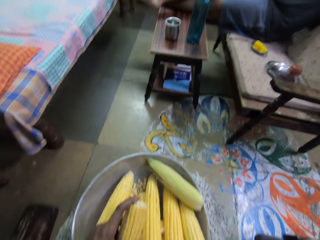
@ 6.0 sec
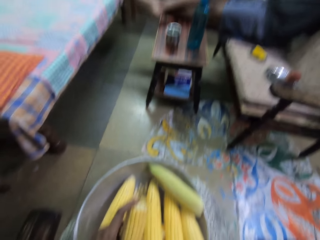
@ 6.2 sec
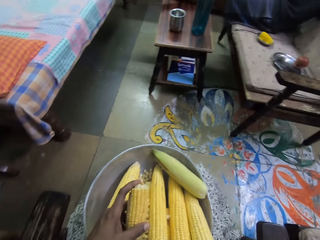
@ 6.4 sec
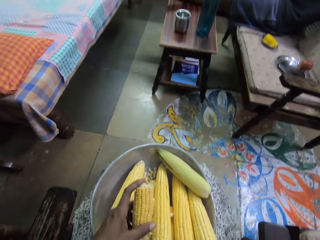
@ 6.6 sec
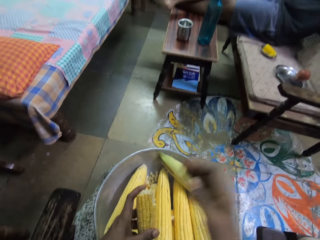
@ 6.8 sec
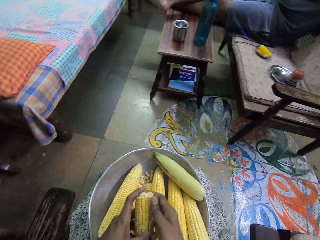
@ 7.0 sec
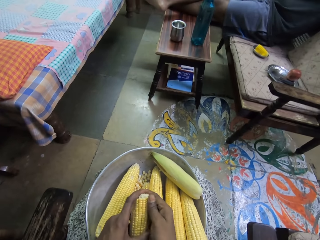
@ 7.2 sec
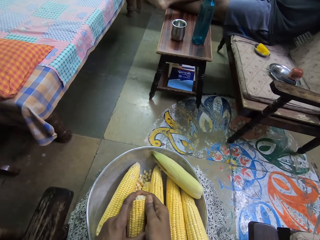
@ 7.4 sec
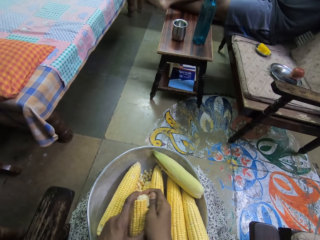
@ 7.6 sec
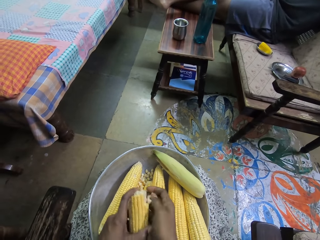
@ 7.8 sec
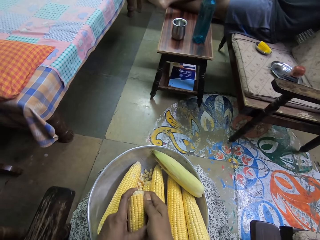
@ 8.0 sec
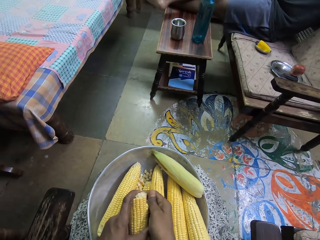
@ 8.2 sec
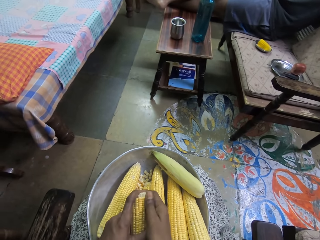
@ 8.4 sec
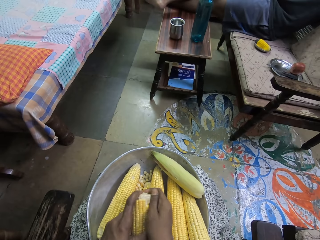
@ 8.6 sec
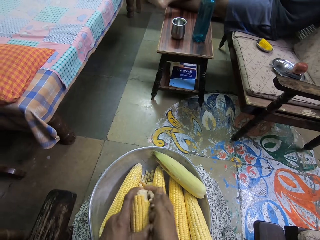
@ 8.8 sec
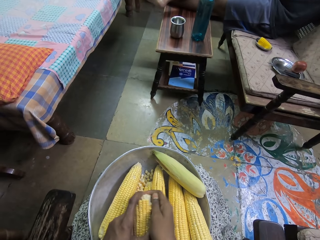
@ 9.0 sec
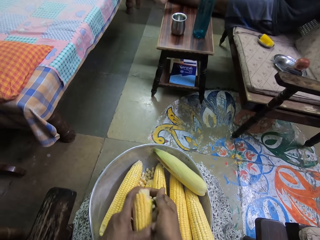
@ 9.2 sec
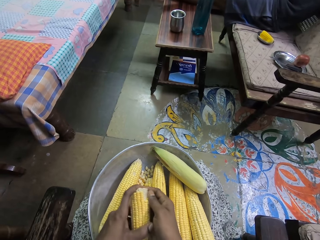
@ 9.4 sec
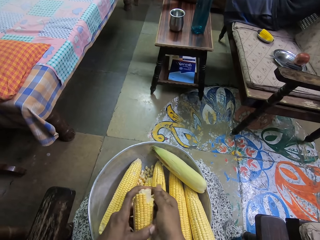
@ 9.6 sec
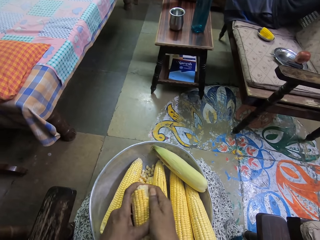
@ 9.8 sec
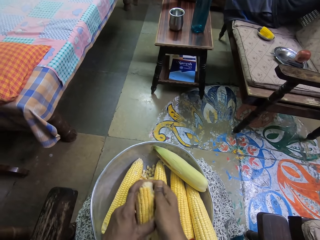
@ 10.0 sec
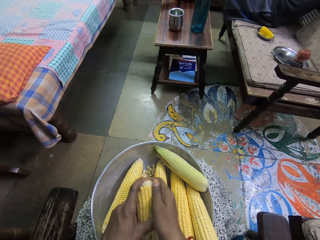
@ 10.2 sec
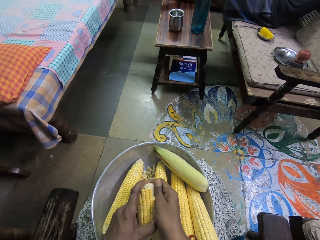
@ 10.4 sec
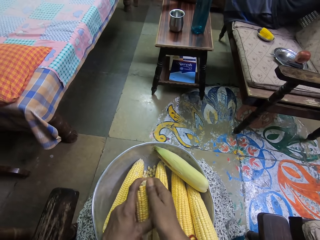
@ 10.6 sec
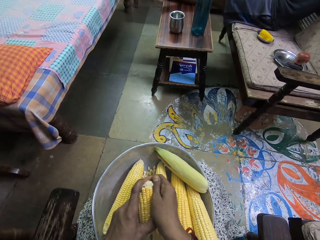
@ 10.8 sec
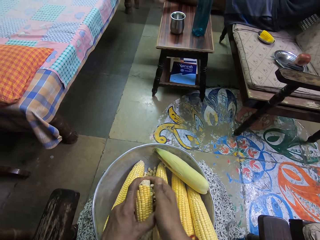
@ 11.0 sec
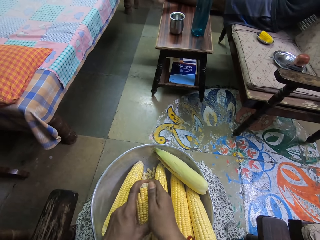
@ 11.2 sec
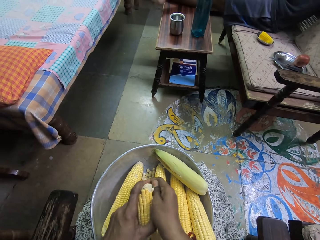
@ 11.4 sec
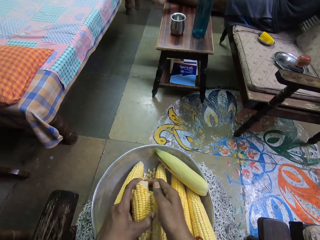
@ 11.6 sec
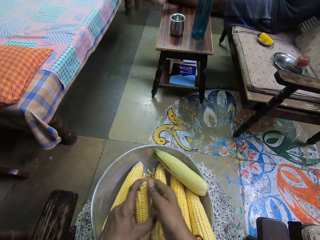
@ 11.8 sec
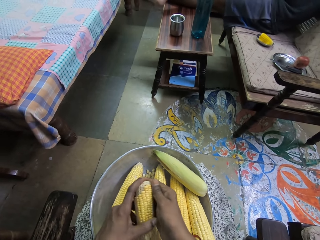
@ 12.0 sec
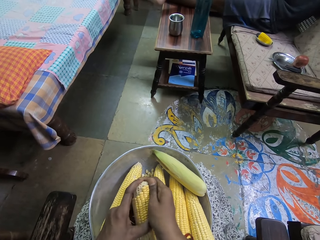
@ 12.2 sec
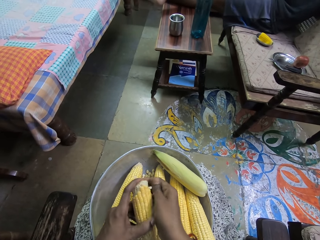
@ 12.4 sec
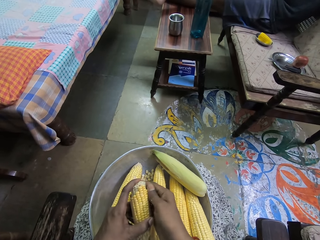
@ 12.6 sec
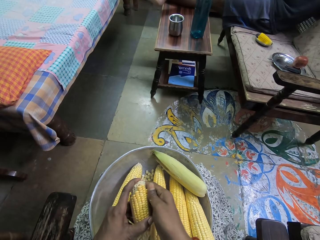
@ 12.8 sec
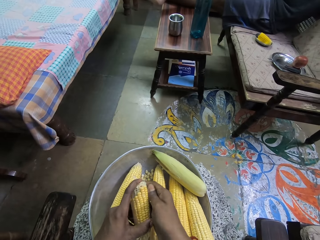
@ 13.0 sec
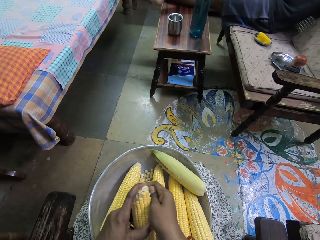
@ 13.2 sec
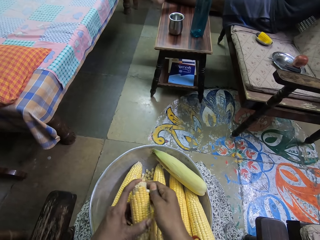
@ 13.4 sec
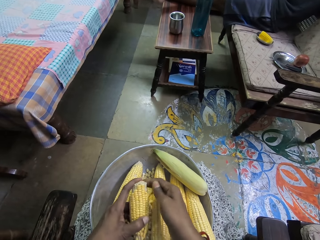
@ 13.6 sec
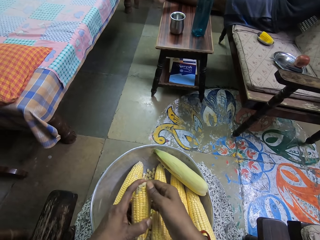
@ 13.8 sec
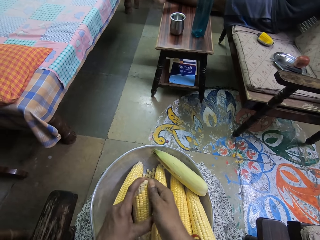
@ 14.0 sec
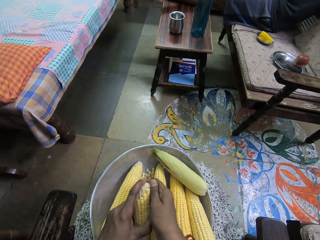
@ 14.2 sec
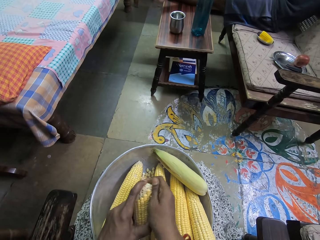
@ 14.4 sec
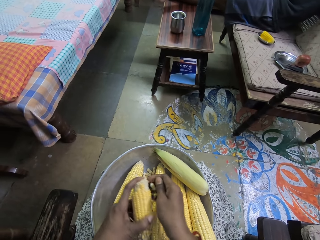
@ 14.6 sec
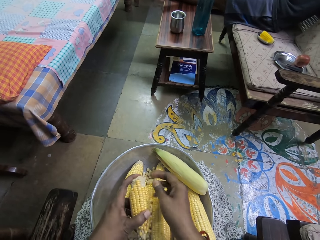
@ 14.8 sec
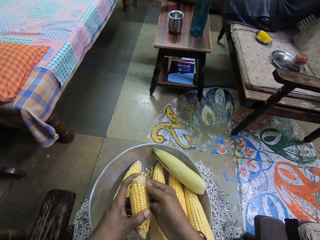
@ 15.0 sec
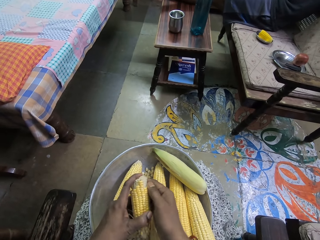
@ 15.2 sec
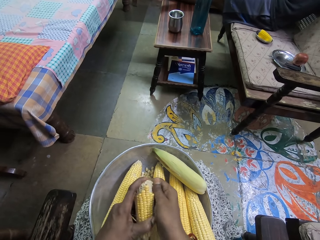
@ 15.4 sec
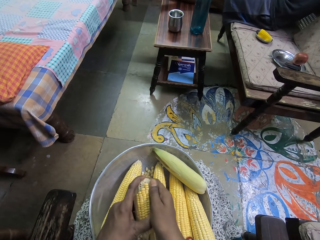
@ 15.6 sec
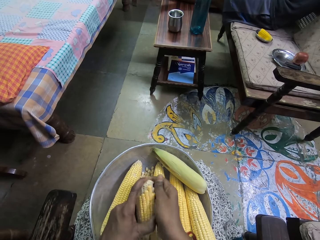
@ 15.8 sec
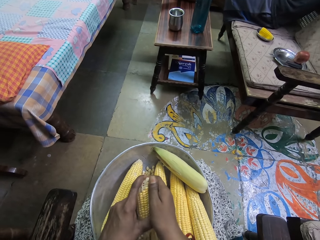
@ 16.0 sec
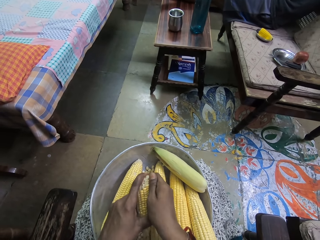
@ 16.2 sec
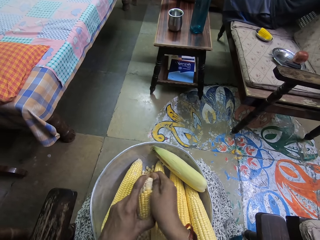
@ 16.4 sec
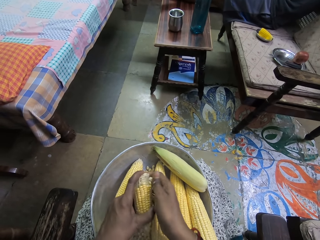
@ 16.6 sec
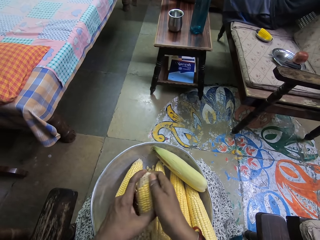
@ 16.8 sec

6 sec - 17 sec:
The camera wearer holds the maize. She shells the maize with her hand. A man sits.

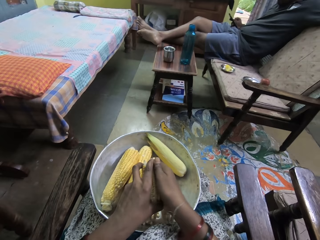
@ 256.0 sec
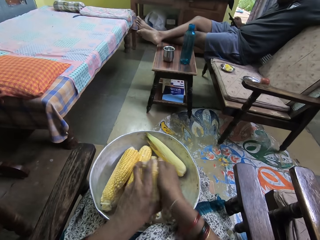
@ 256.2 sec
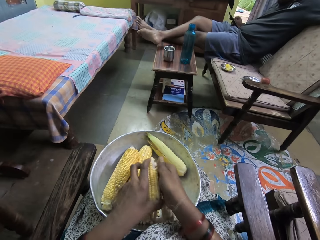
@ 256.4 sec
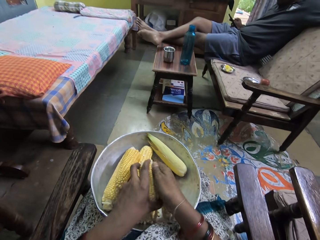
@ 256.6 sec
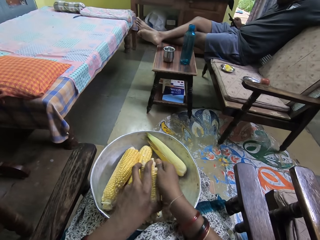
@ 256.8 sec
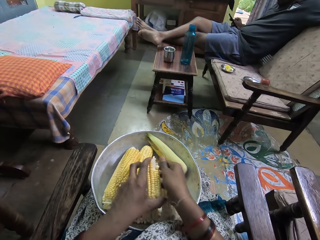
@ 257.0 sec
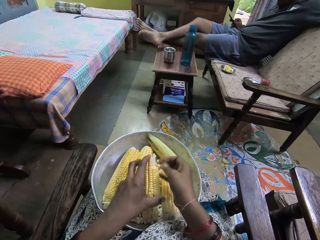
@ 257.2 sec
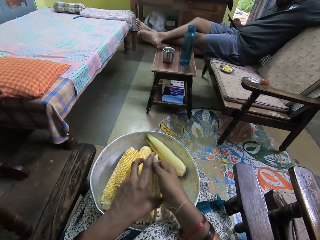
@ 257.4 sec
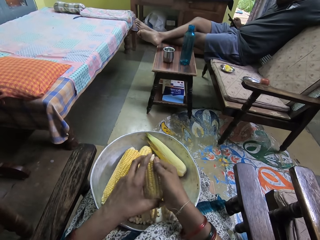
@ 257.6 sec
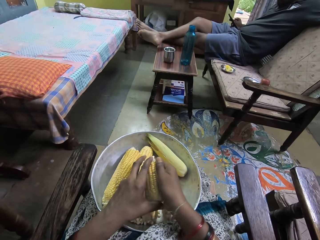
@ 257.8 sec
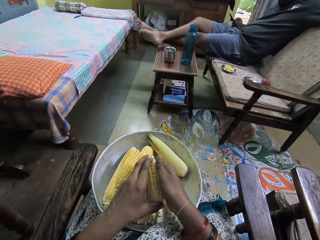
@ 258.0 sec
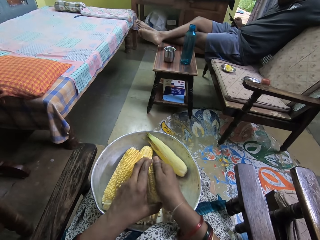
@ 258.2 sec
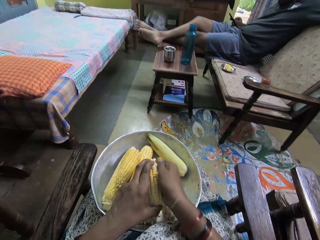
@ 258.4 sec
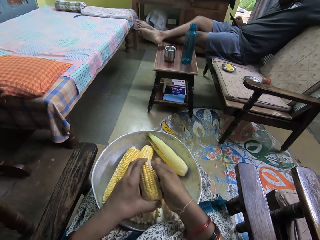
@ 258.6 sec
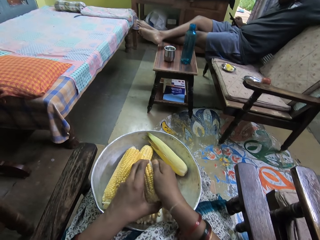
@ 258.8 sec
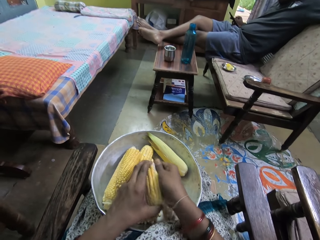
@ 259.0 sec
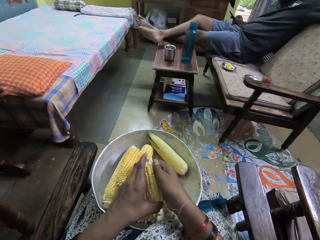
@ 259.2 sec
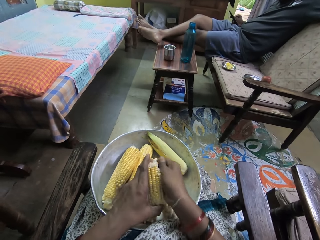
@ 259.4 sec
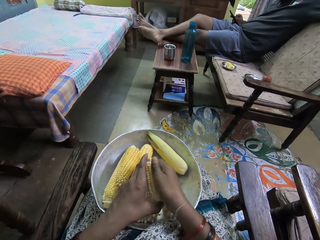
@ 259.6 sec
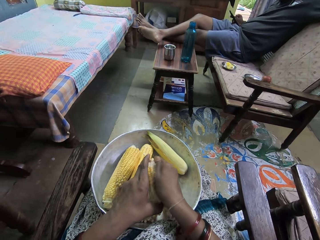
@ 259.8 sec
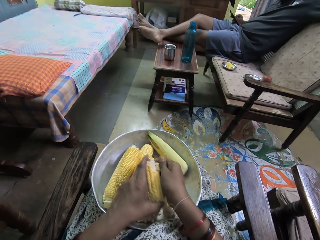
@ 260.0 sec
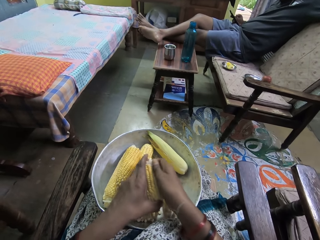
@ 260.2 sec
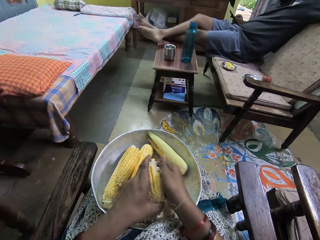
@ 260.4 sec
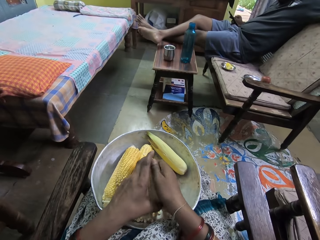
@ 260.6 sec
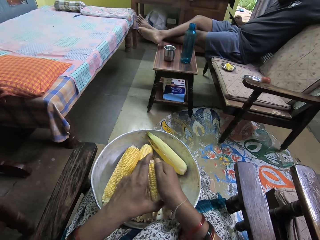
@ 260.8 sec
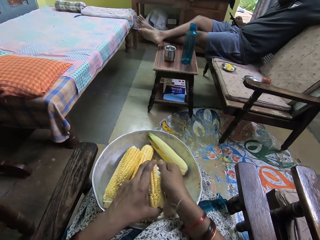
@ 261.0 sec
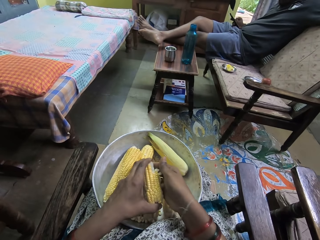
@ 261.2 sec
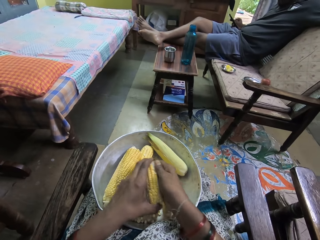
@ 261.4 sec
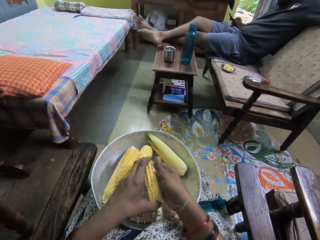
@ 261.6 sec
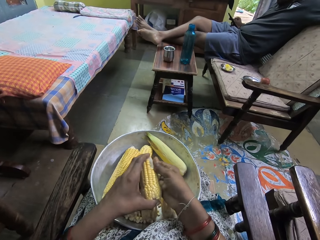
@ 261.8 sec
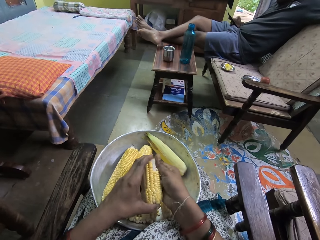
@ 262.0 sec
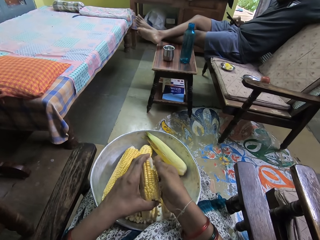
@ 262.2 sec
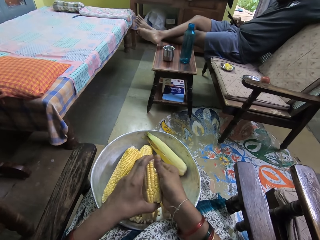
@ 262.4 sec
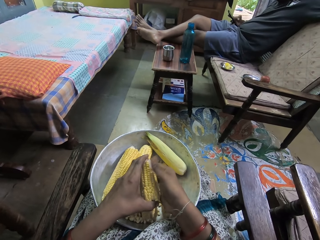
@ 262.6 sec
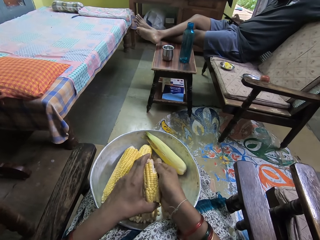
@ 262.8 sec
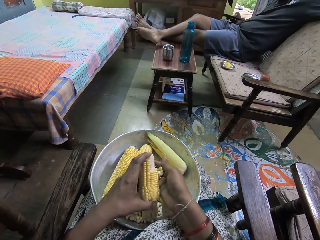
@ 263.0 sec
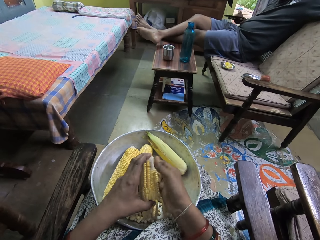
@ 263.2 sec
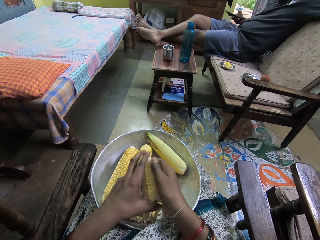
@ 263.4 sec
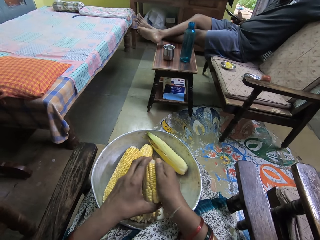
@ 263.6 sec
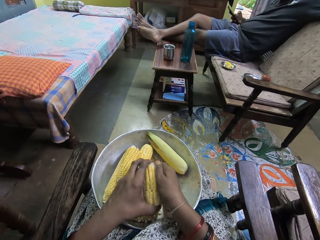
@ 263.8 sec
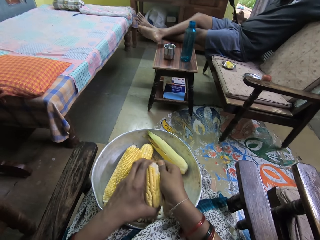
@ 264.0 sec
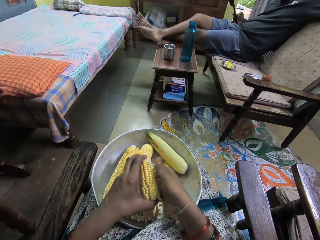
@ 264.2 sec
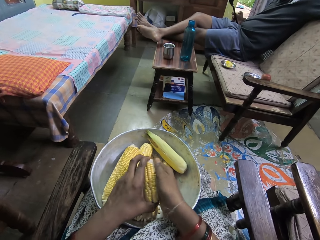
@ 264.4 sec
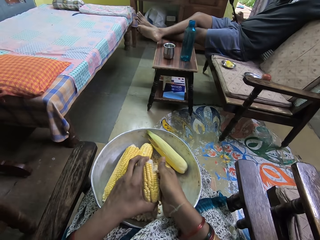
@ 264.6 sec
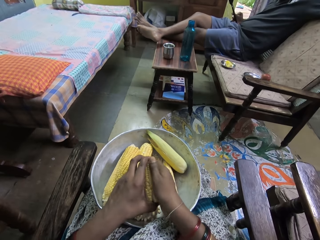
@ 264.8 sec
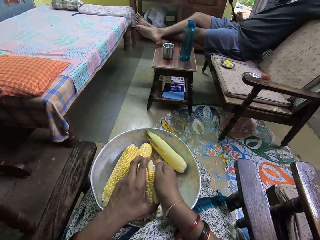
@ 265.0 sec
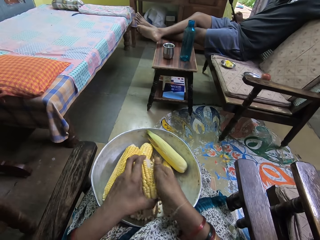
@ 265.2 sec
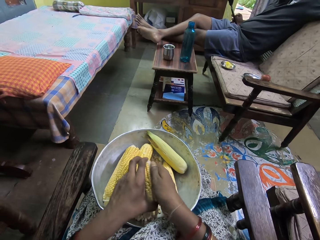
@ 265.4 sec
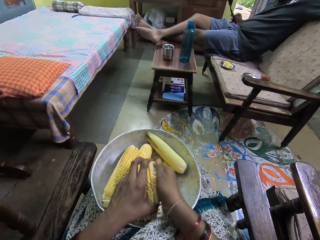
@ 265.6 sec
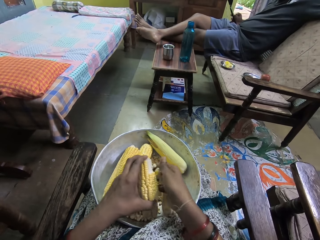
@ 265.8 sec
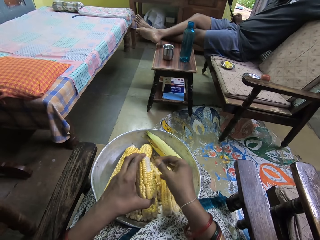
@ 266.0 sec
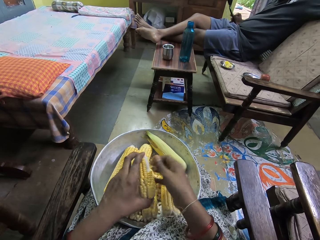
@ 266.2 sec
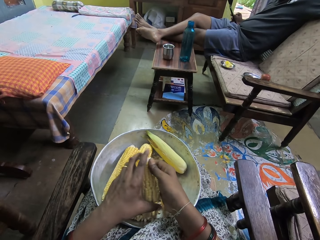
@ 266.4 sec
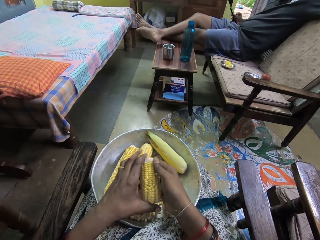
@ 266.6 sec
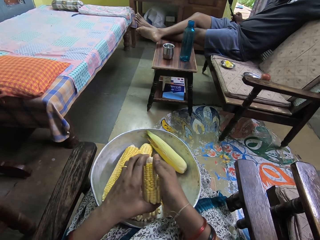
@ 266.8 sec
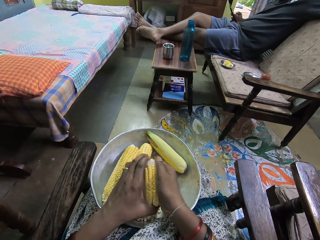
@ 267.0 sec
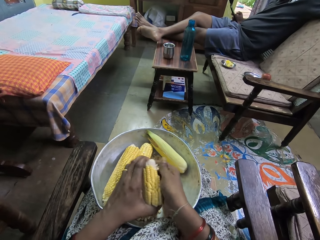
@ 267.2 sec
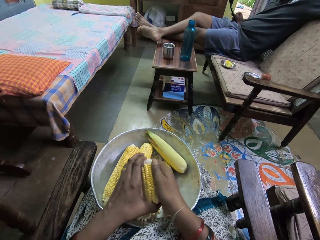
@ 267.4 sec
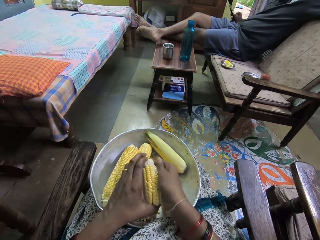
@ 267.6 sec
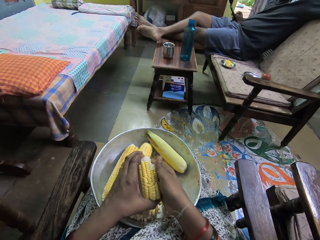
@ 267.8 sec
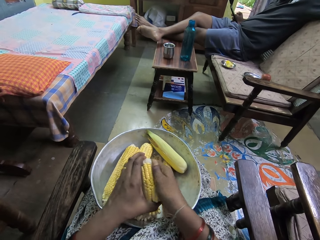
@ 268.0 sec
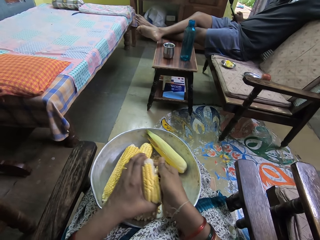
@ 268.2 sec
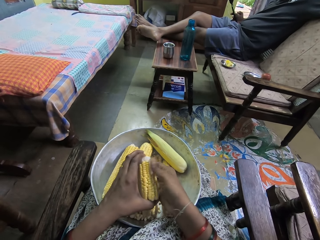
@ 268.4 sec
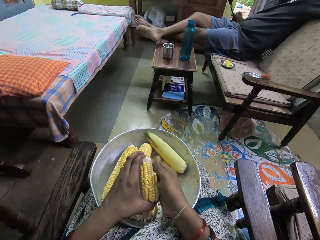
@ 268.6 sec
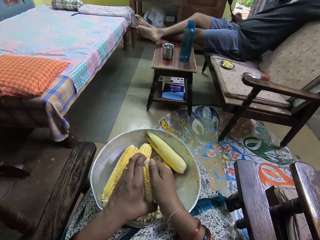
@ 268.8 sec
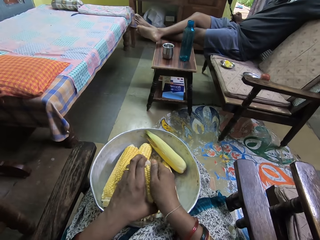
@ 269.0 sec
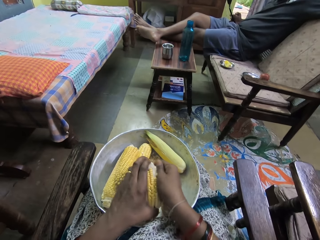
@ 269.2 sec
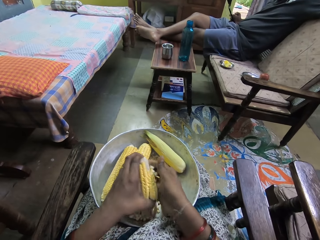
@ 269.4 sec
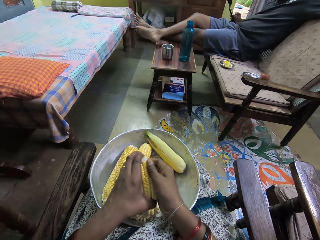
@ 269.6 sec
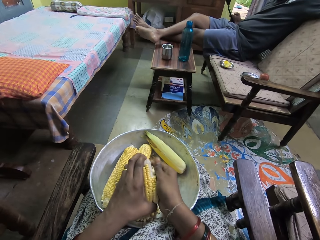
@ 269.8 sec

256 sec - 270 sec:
The camera wearer puts the maize on the tray. She shells maize with her hand.
